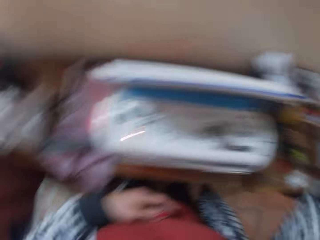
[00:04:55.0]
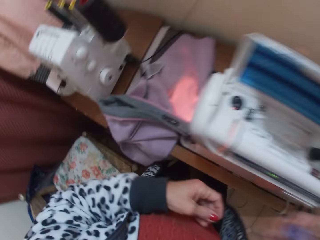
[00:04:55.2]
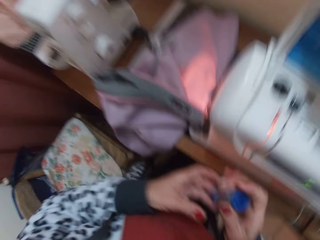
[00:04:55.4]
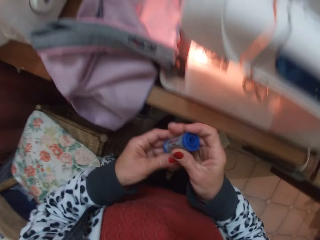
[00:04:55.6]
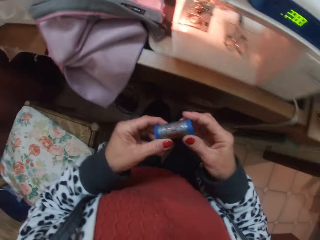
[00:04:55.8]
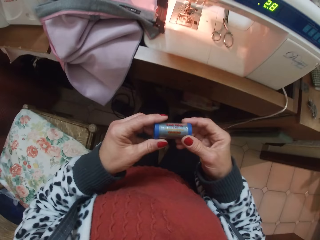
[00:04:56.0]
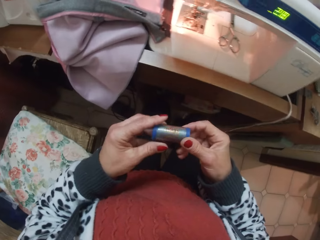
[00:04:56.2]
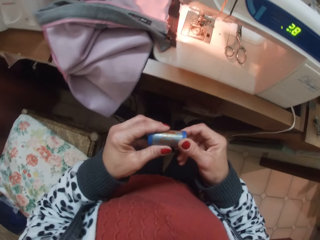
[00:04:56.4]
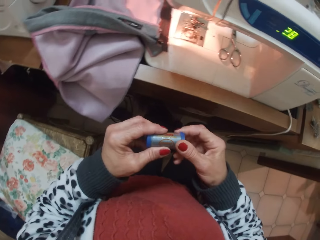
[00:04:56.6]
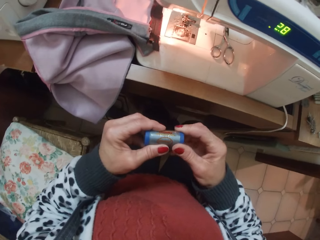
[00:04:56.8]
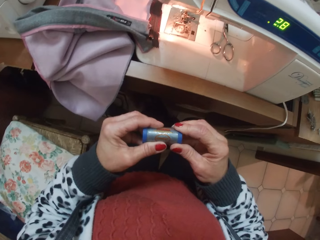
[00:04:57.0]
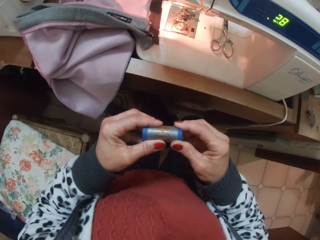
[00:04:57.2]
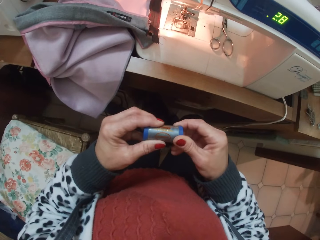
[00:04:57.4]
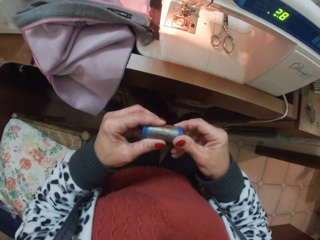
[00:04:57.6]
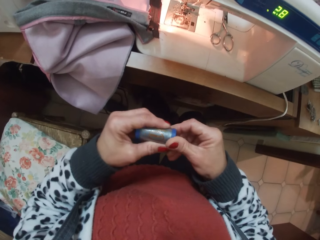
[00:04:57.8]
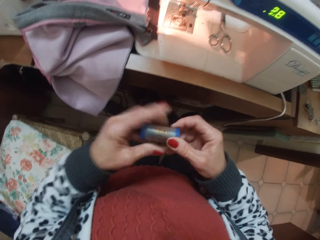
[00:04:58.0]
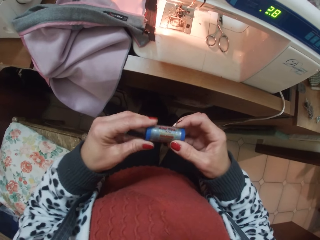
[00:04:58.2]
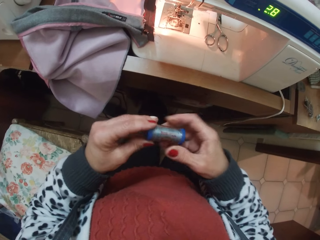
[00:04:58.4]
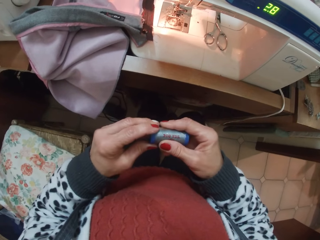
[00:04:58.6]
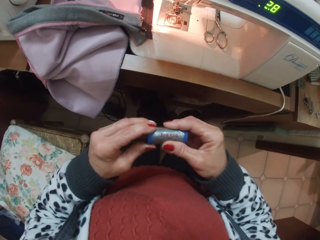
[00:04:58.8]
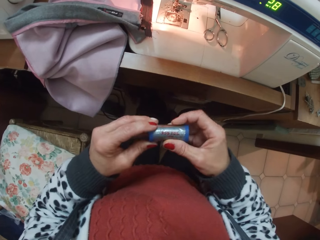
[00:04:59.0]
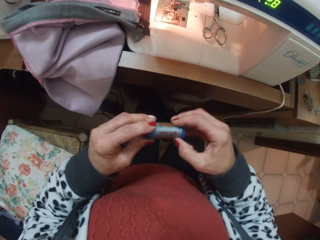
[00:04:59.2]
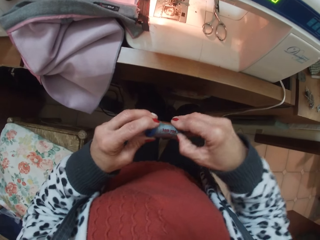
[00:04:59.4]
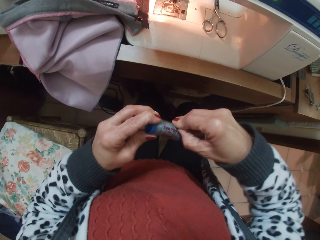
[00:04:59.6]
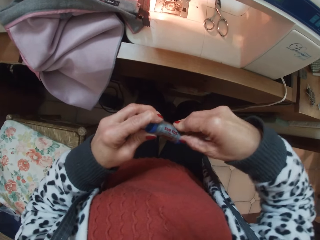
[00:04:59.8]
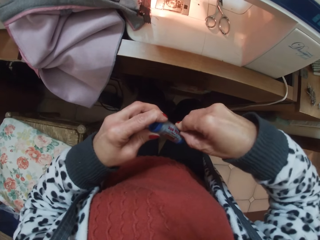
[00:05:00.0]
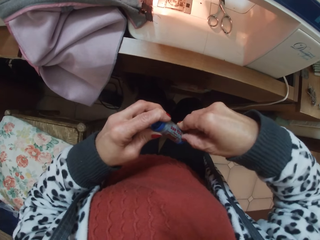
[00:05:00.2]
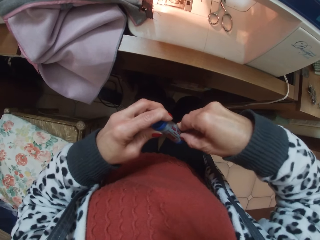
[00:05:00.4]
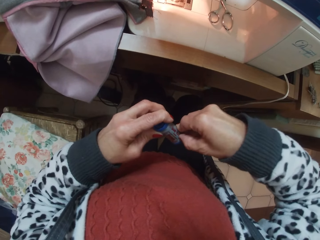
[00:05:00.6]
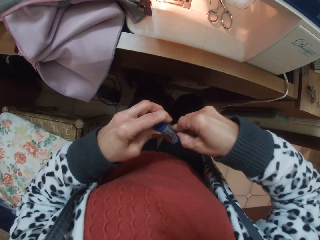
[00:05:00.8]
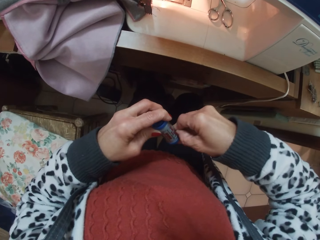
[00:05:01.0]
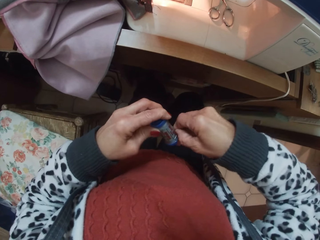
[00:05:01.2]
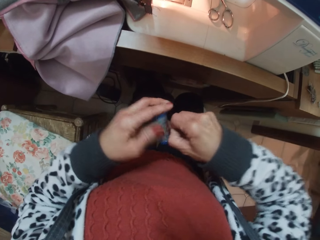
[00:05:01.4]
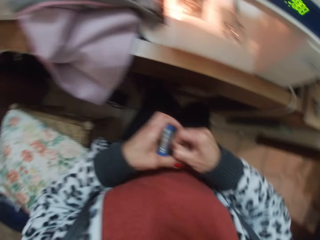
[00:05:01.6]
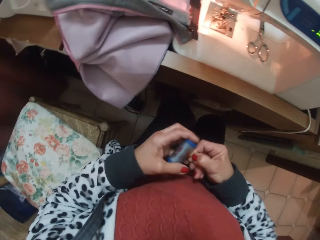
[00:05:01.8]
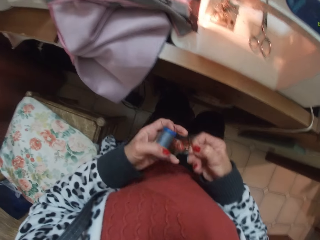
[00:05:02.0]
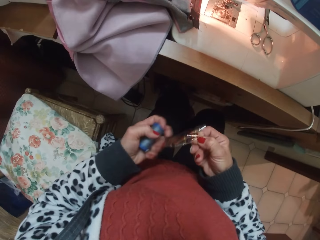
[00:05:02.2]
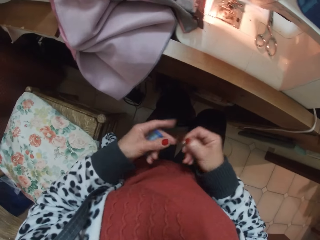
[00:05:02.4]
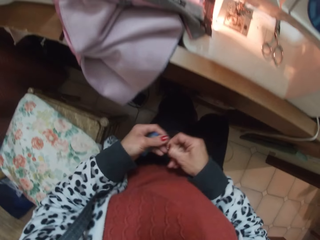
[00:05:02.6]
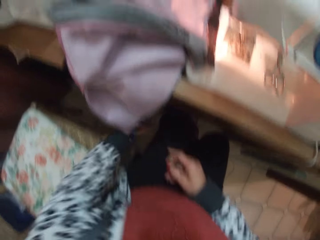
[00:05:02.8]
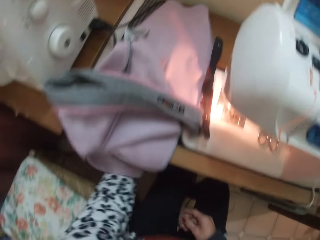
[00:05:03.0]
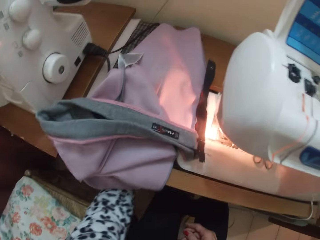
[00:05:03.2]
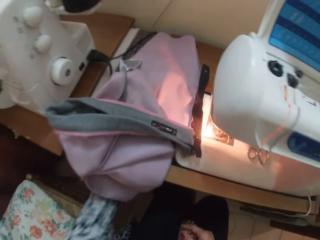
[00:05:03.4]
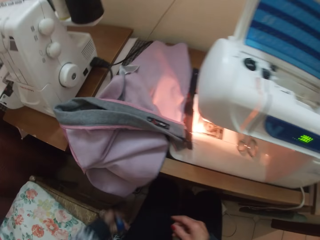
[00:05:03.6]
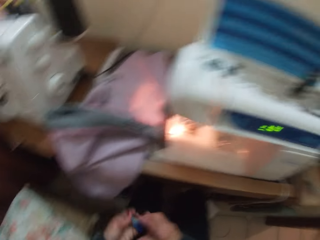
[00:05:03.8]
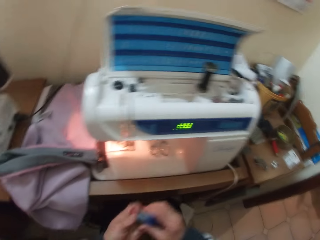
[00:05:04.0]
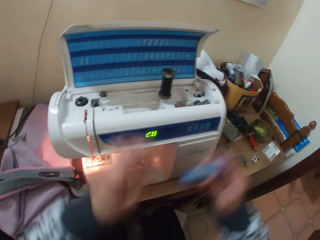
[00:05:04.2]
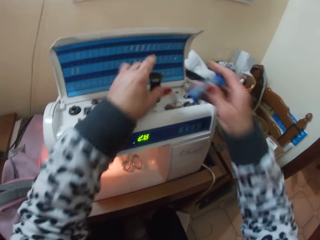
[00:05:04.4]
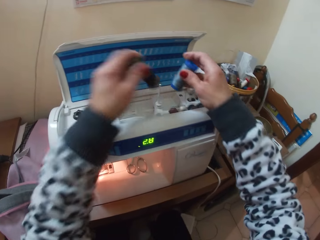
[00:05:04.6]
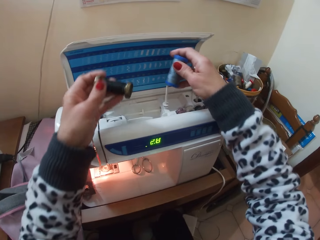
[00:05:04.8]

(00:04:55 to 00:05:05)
The camera wearer takes her right hand off the equipment container. She holds the grey thread with her hands. She checks the sewing thread. She detaches the nylon from the grey thread. She drops the nylon on the floor. She passes the grey thread to her right hand. She removes the black thread from the sewing machine with her left hand.

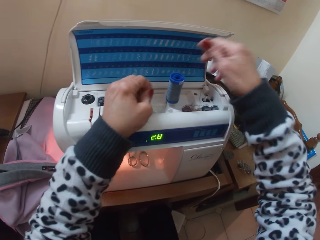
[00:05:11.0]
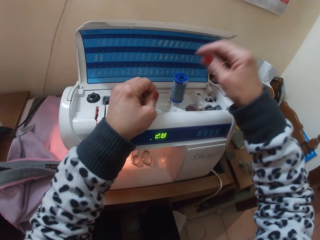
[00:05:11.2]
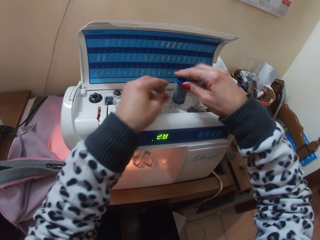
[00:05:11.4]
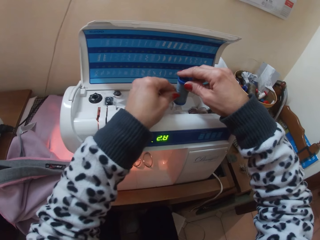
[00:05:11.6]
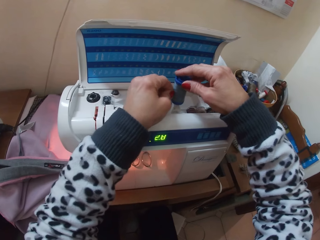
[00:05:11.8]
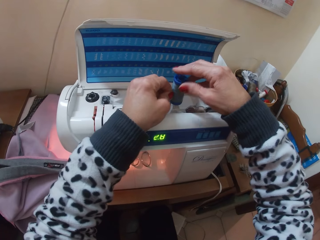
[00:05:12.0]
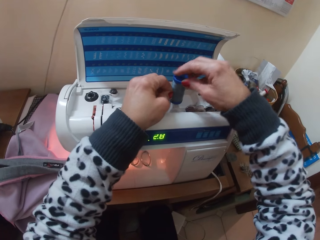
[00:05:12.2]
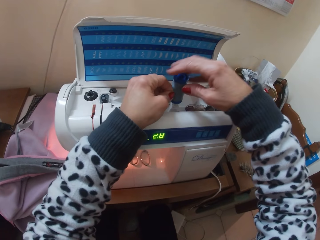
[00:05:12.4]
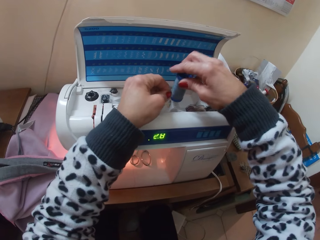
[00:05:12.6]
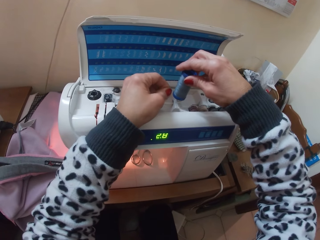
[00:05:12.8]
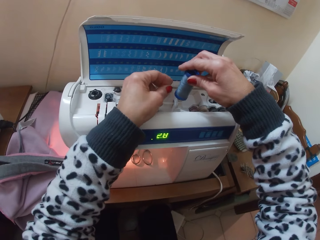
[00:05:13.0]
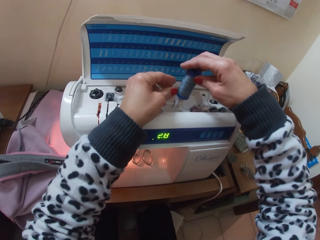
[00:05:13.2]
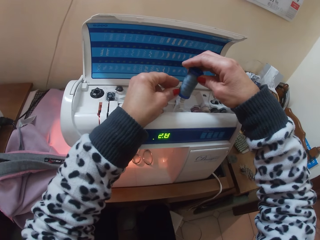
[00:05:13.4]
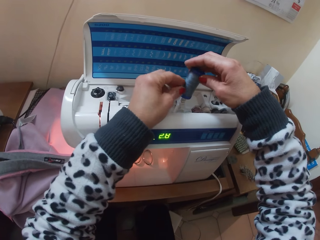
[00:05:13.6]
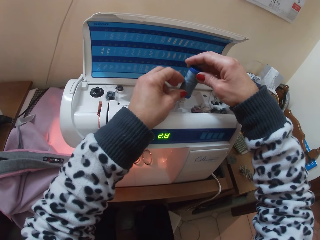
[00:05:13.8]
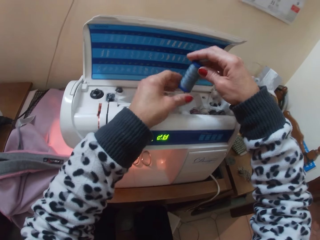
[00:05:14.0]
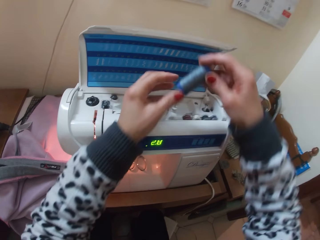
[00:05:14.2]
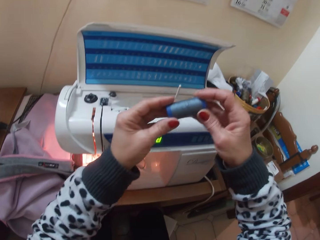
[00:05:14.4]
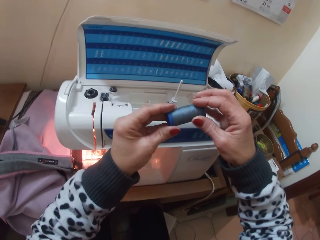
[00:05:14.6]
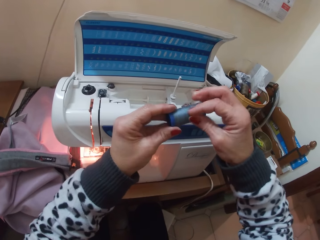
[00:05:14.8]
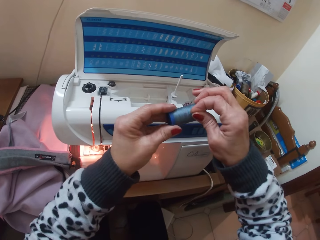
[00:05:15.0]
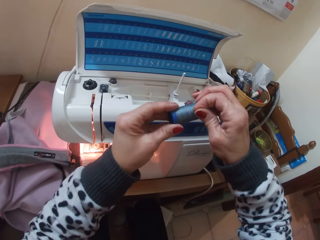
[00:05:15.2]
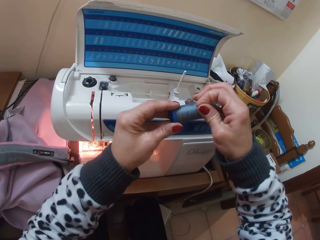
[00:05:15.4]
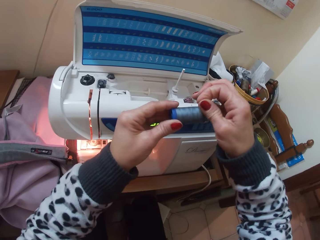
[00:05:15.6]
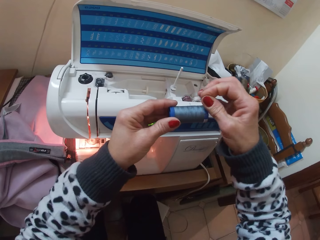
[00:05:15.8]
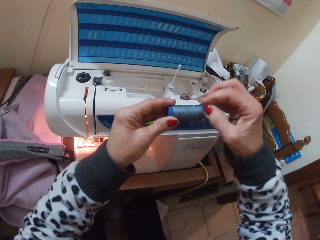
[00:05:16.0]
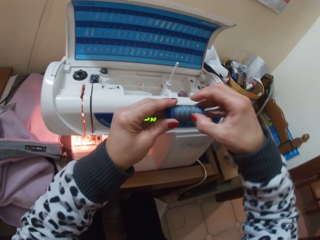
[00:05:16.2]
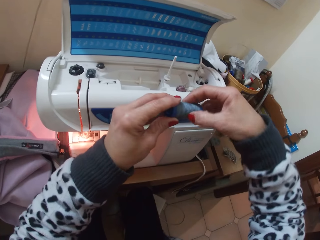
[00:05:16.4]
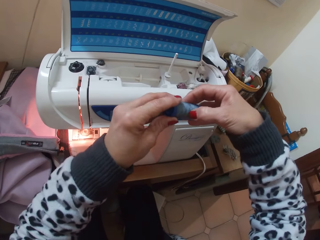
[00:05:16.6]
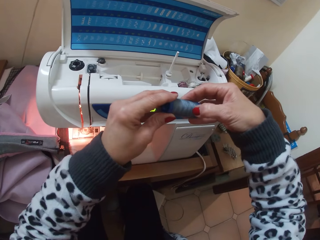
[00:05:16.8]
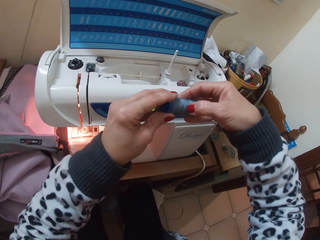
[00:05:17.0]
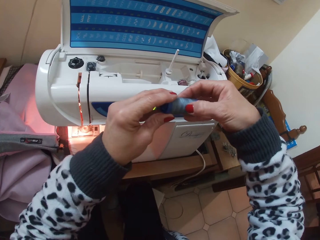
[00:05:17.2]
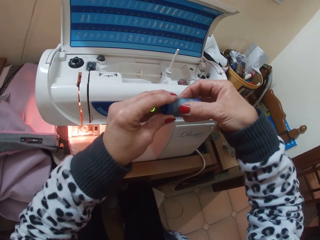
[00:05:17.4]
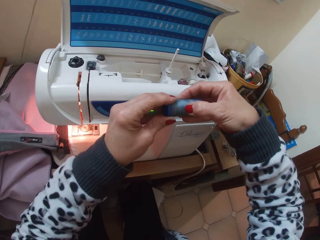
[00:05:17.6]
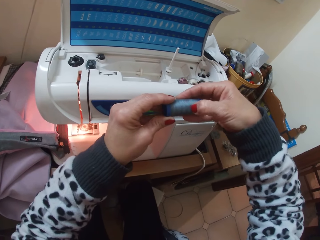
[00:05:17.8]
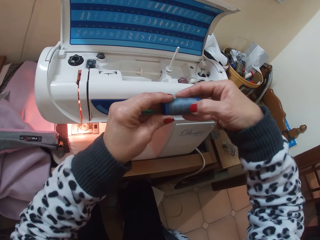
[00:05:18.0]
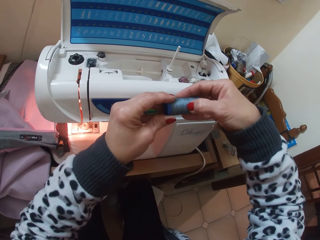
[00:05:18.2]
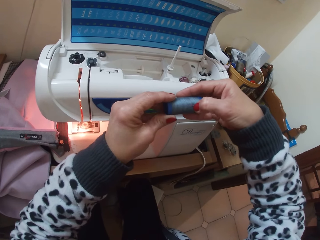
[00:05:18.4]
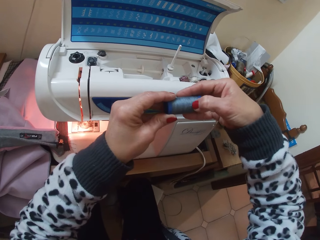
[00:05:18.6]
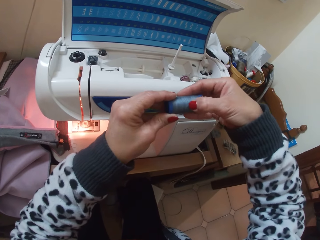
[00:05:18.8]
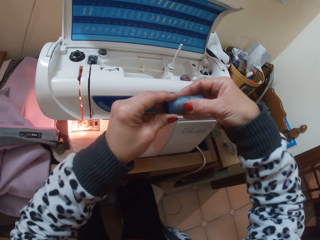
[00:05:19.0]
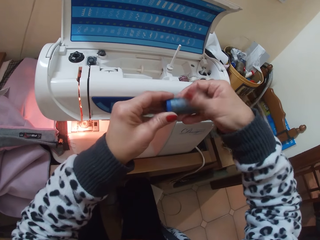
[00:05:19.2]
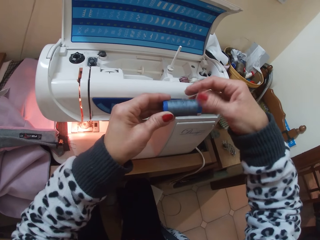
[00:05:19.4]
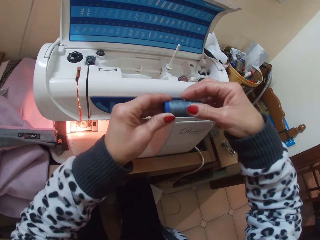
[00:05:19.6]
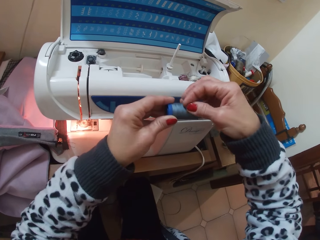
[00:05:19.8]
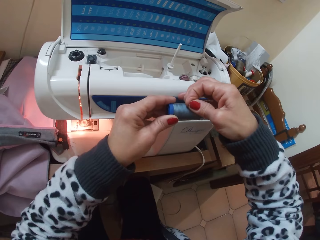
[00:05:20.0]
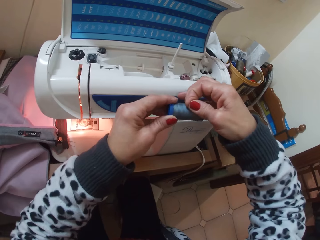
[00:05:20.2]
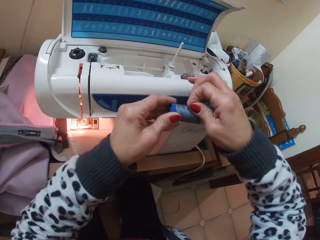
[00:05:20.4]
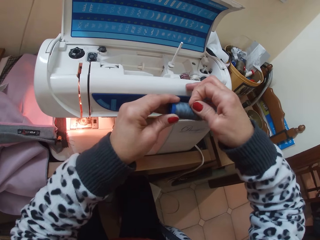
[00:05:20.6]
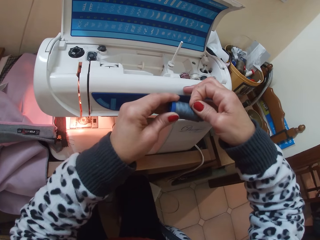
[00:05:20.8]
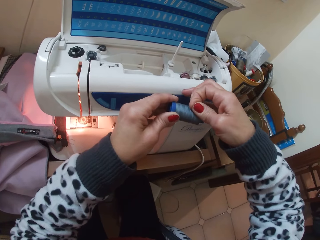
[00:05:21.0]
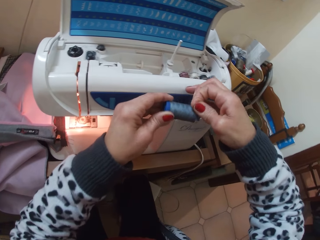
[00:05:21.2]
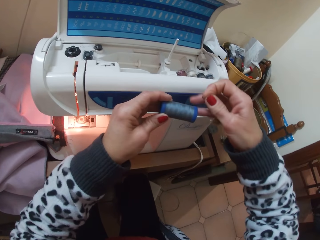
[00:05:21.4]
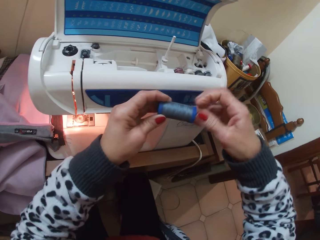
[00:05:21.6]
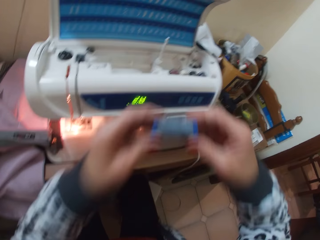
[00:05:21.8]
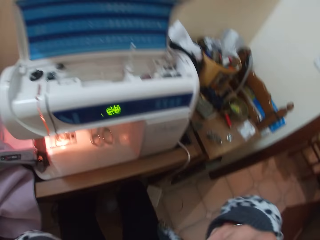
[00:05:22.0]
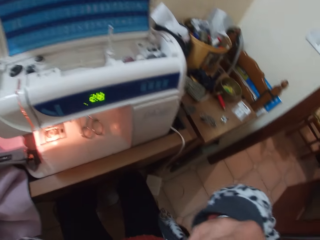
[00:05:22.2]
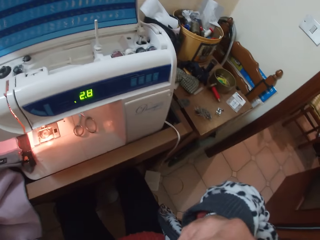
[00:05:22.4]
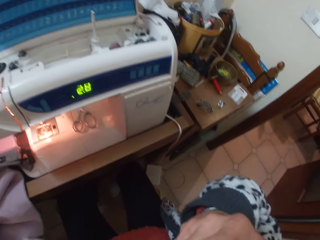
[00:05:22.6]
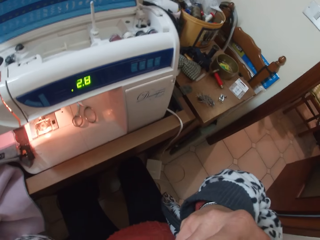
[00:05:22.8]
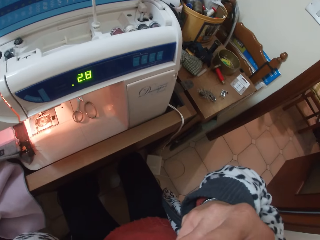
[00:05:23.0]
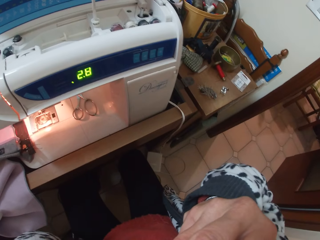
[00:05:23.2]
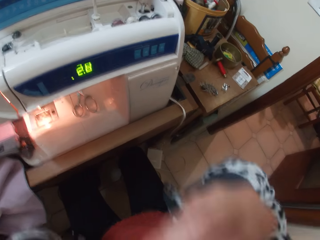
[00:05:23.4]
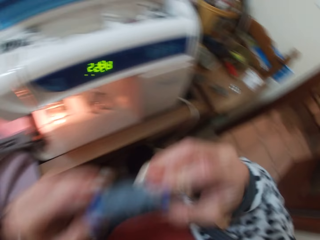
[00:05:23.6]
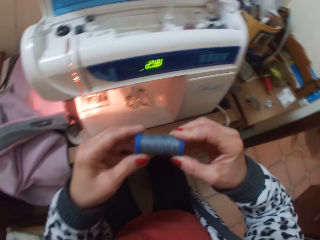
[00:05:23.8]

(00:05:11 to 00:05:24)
The camera wearer touches the grey thread or sewing thread on the sewing machine with her hands. She removes the grey thread from the sewing machine. She uses her hands on the grey thread. She holds the sewing thread. She scratches the thread. She uses her mouth on the grey thread.
